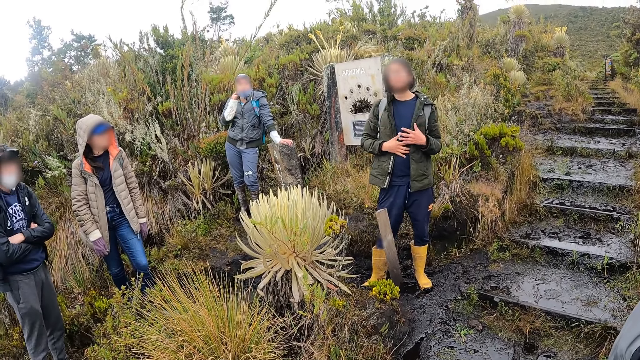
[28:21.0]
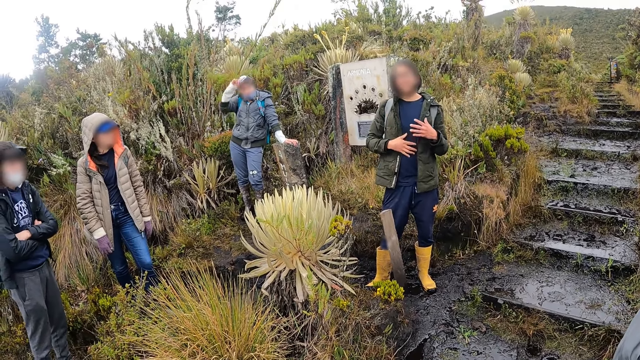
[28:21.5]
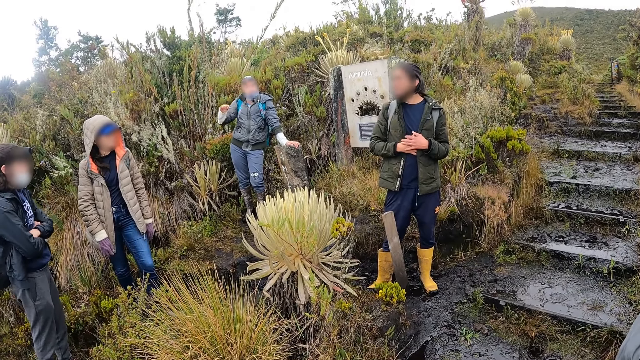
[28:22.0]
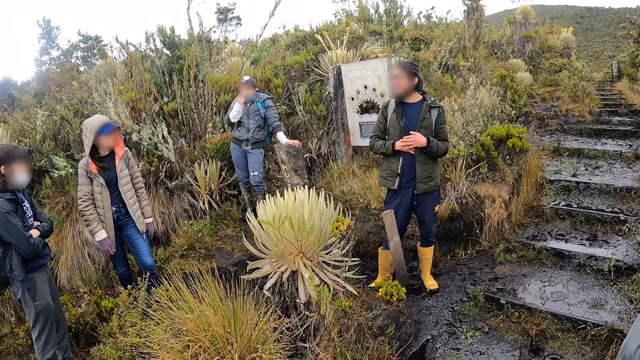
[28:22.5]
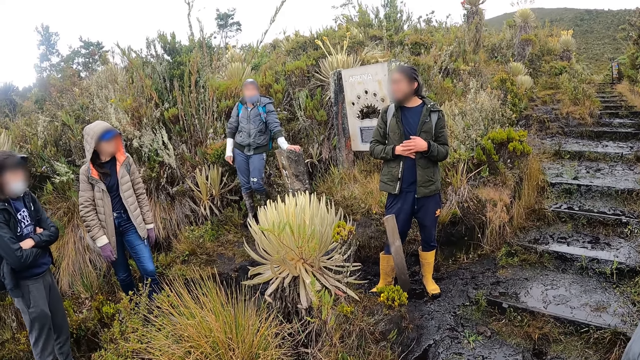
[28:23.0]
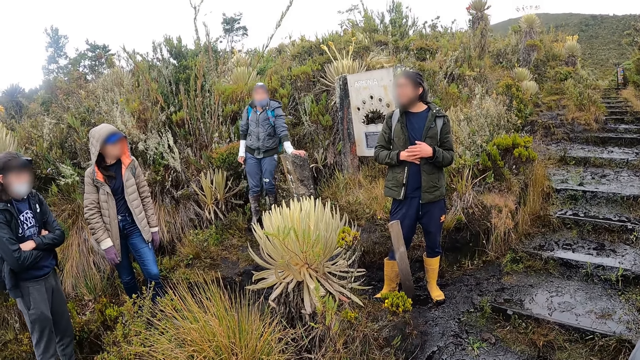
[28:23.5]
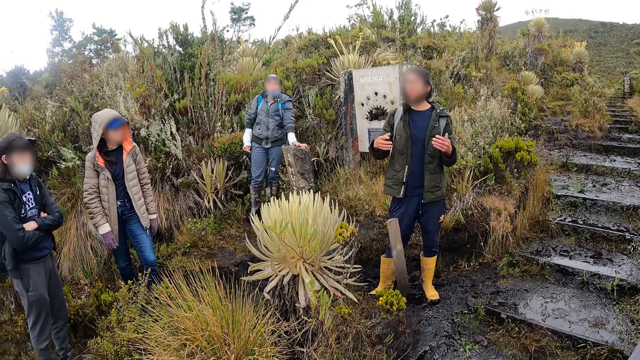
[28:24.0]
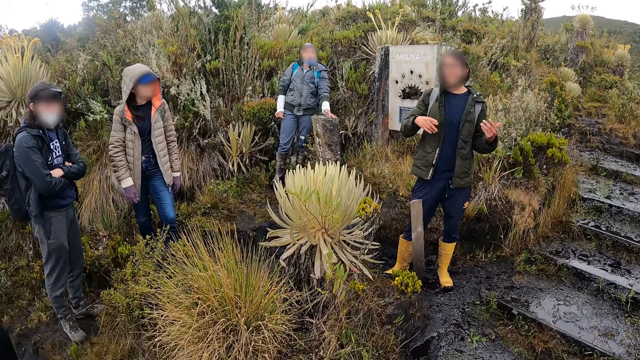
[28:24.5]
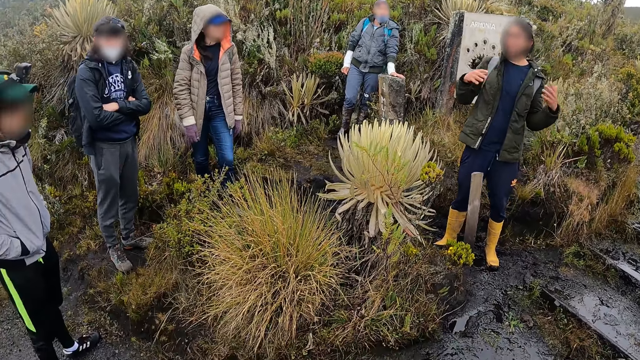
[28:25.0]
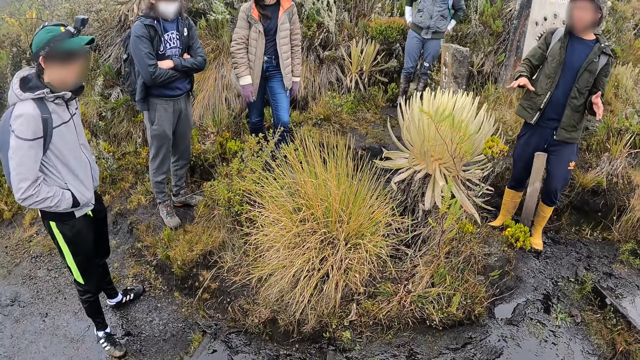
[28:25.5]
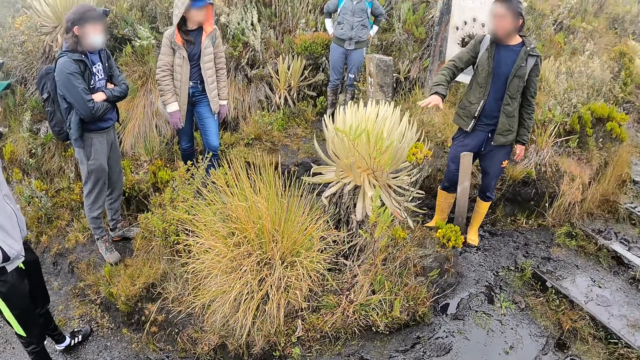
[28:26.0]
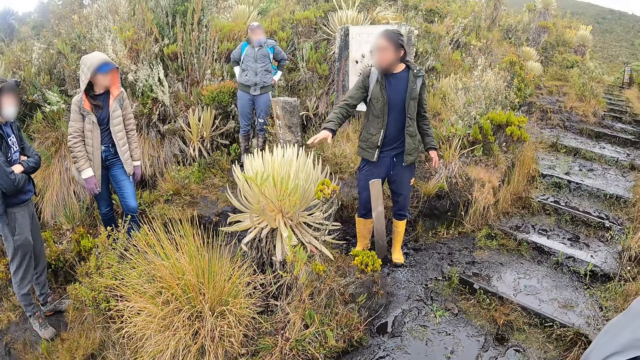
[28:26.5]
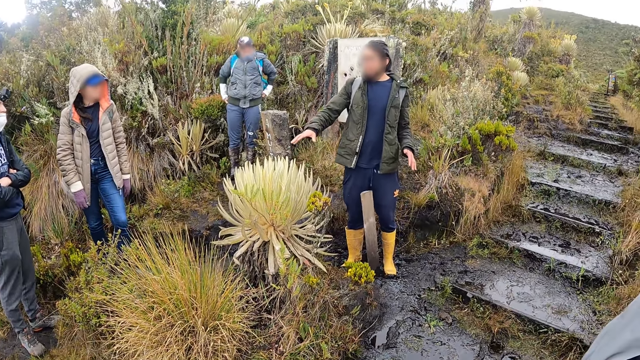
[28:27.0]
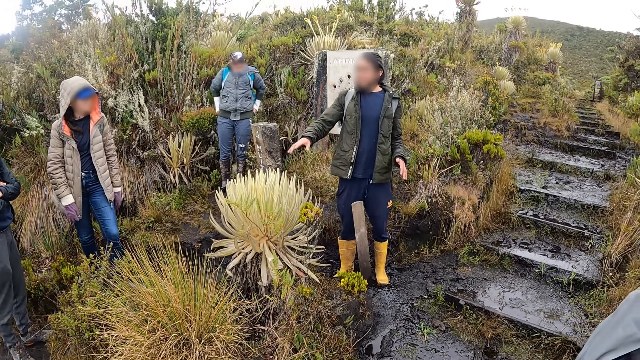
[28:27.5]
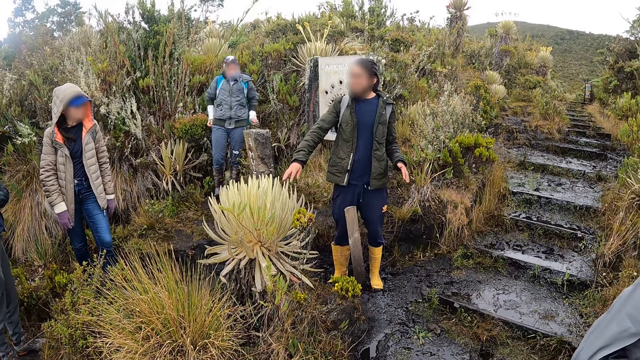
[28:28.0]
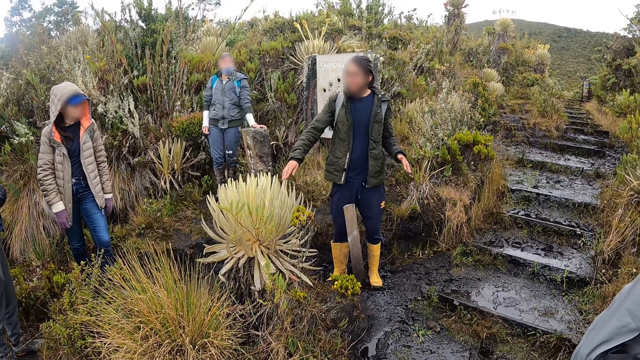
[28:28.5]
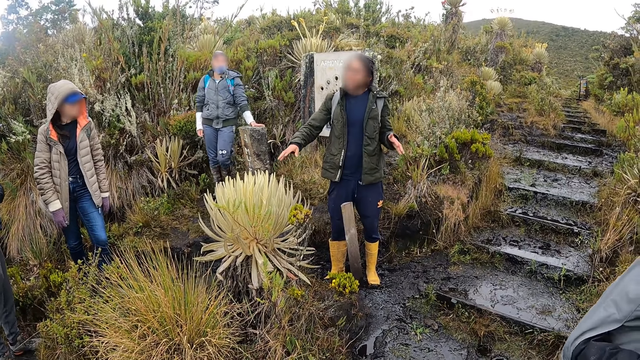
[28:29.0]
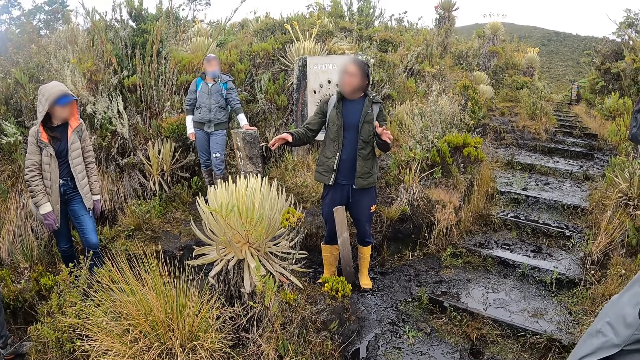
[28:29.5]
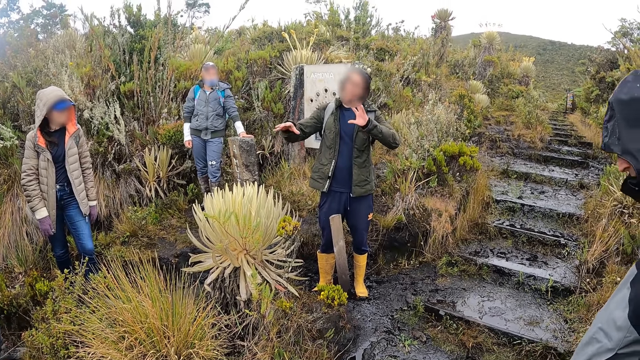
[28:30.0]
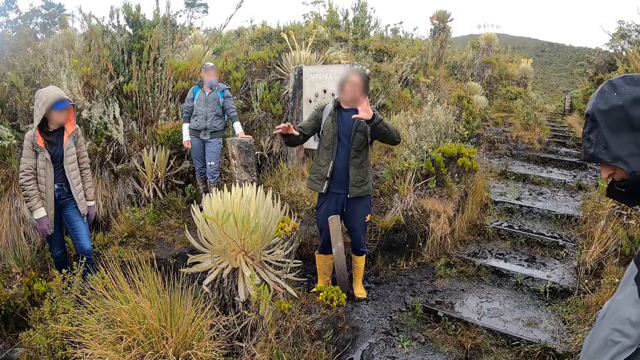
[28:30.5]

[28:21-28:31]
A person talks to two other persons and the camera wearer.

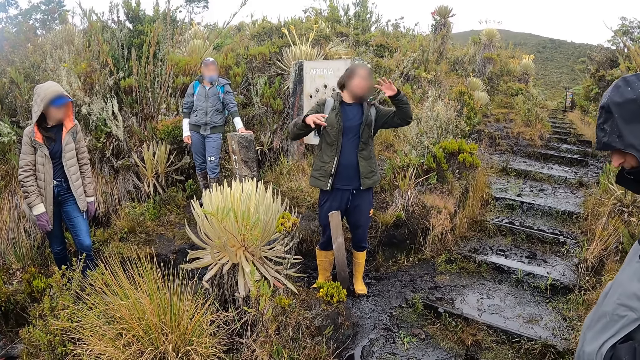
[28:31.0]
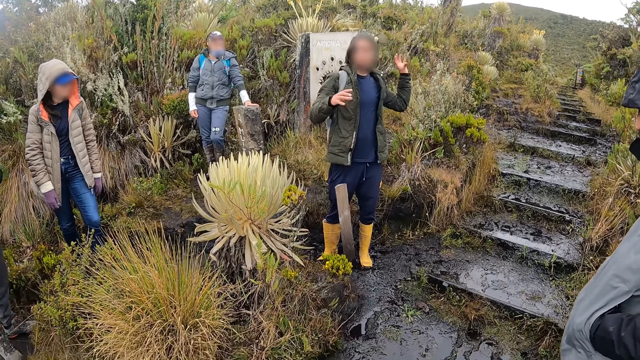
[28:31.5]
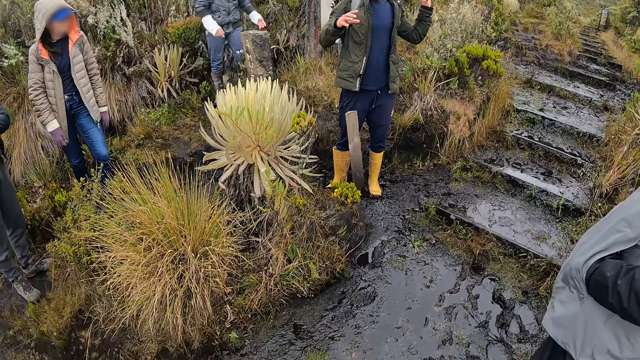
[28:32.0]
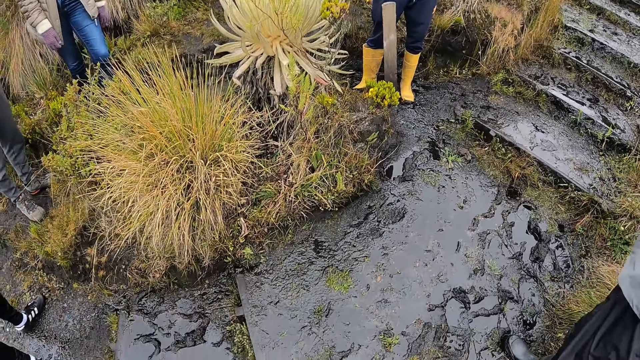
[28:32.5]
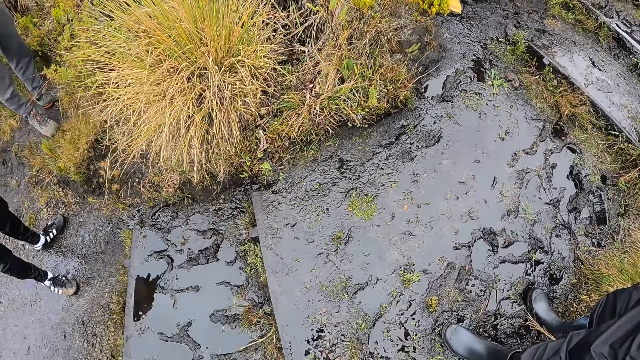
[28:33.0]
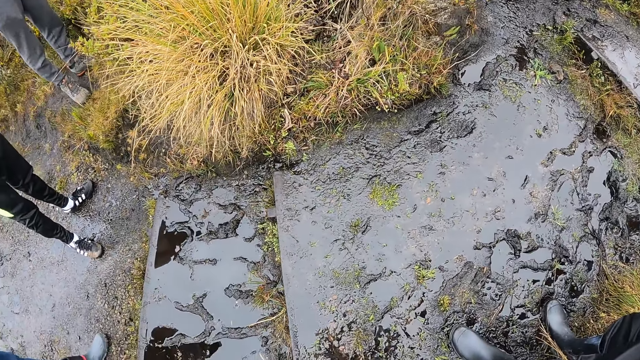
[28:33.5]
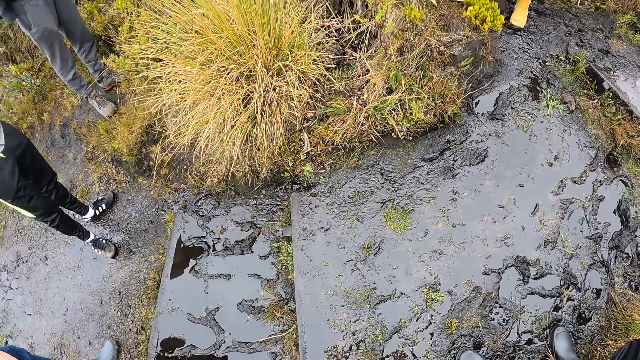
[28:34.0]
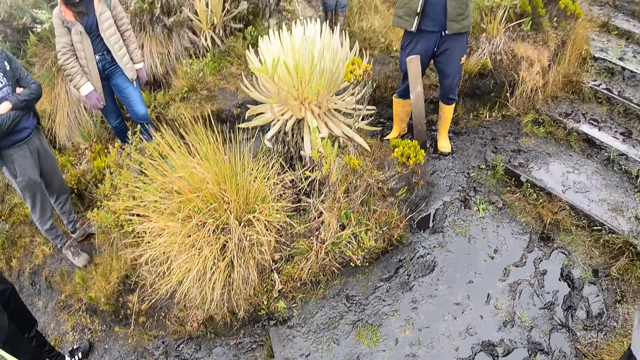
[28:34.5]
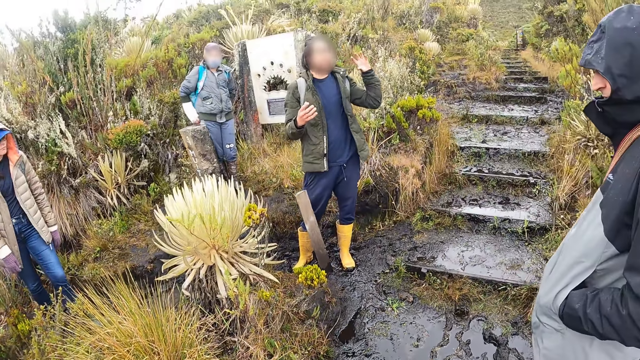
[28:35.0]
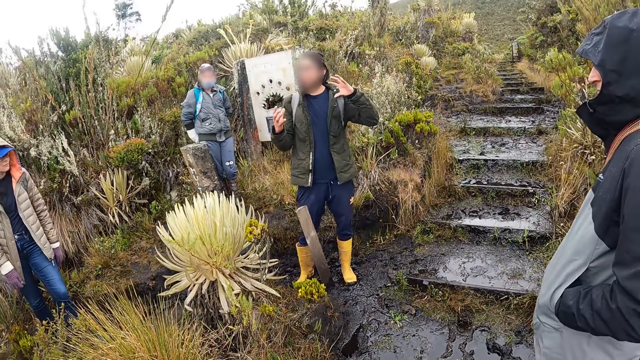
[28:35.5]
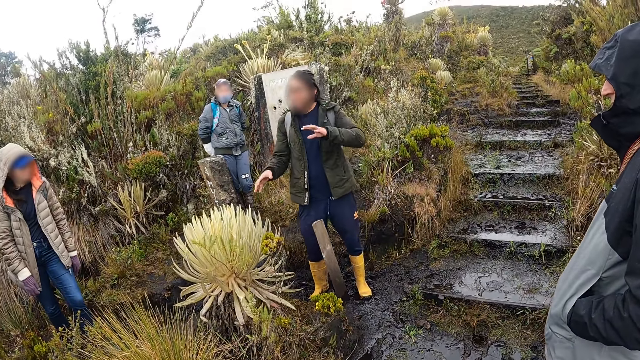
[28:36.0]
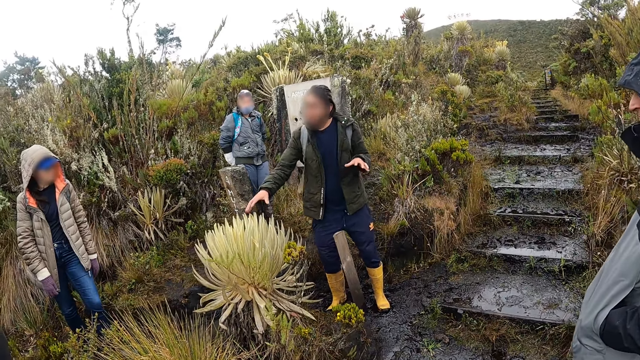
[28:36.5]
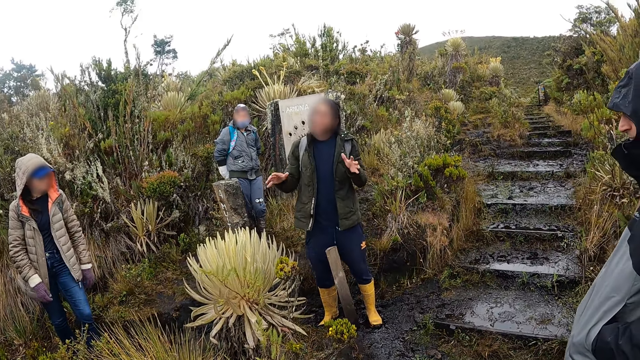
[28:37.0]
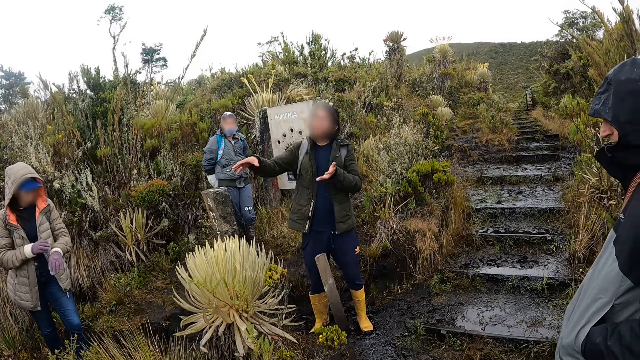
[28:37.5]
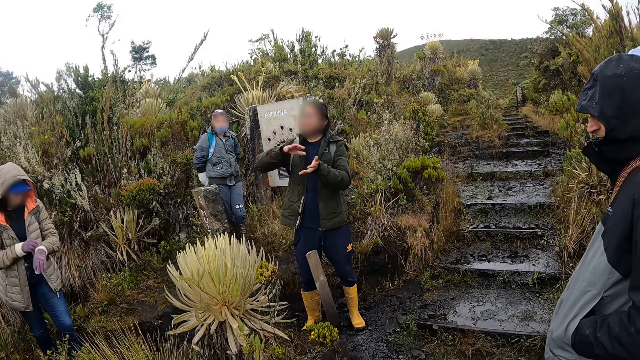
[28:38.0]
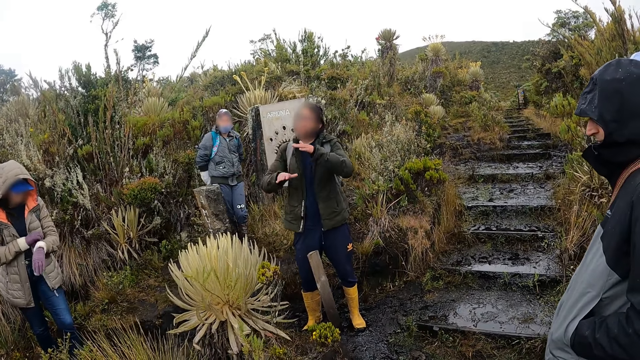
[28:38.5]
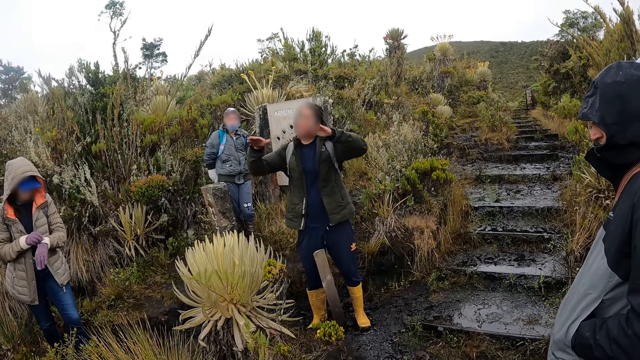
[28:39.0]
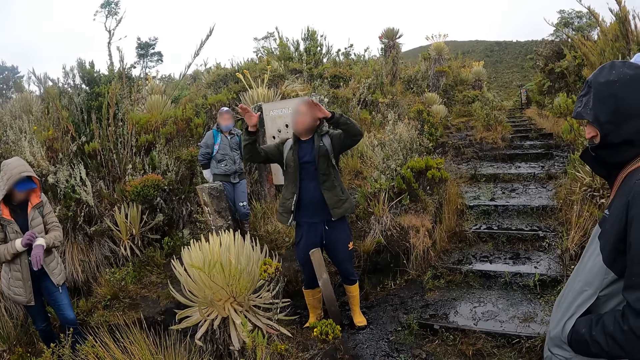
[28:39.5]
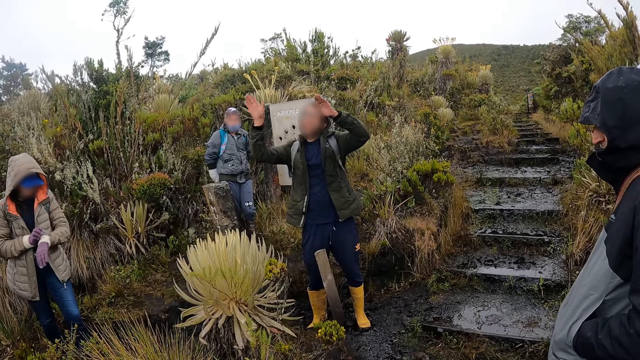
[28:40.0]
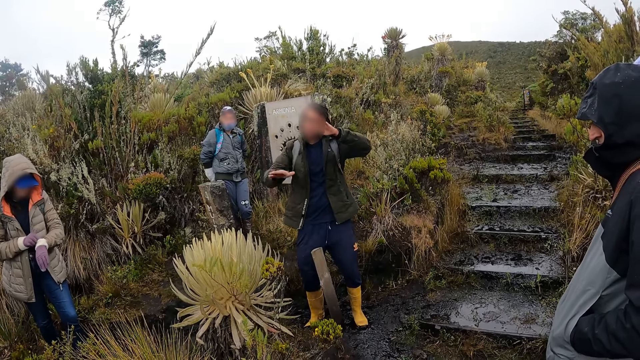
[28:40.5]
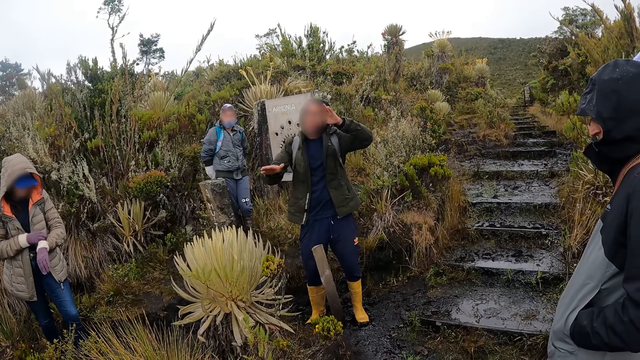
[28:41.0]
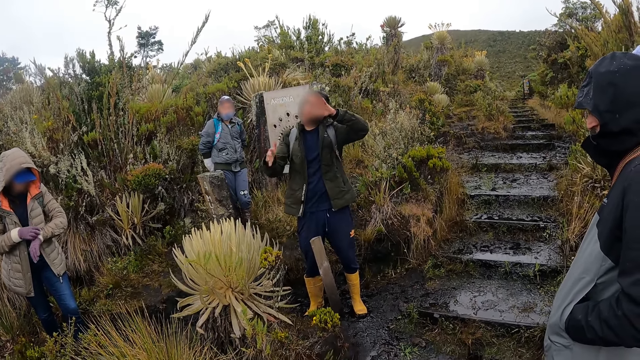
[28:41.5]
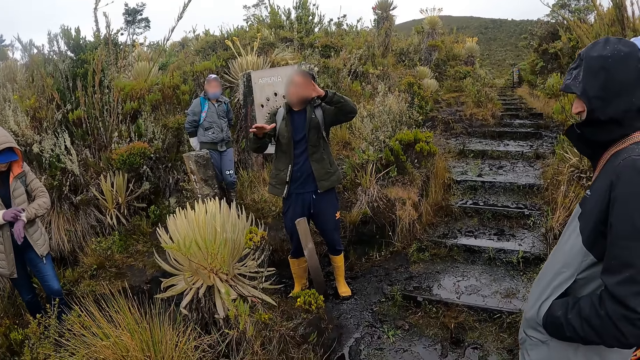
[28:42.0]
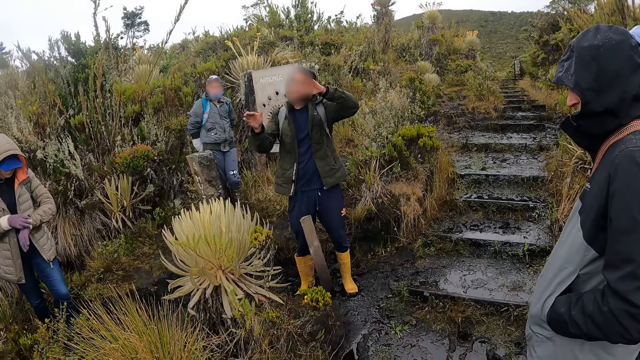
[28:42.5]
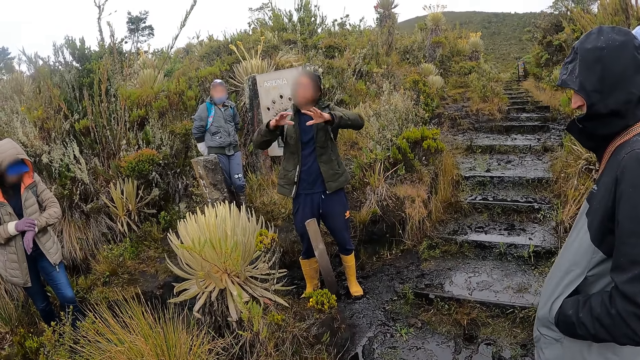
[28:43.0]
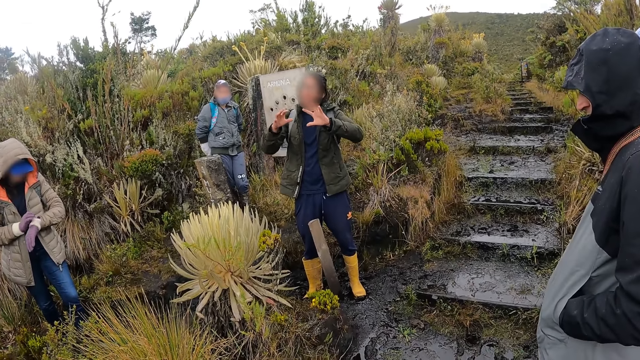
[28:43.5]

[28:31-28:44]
The camera wearer looks at the ground. A person talks to two other persons and the camera wearer.
